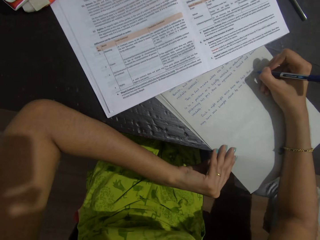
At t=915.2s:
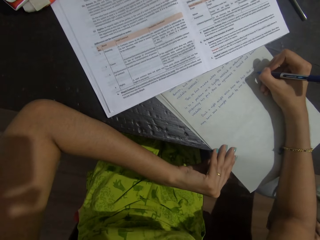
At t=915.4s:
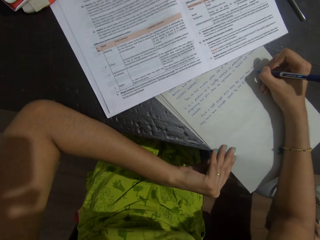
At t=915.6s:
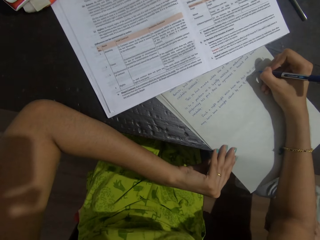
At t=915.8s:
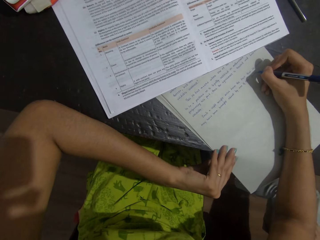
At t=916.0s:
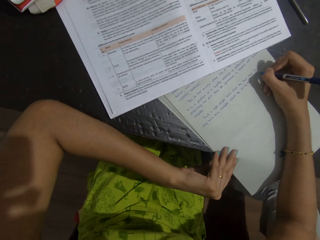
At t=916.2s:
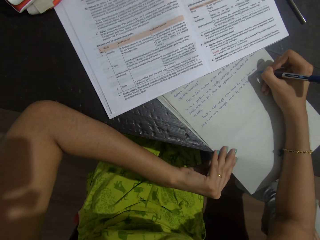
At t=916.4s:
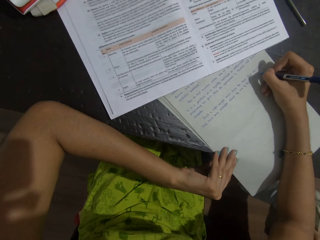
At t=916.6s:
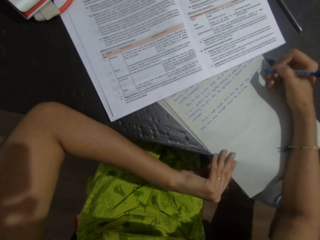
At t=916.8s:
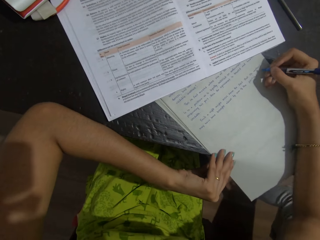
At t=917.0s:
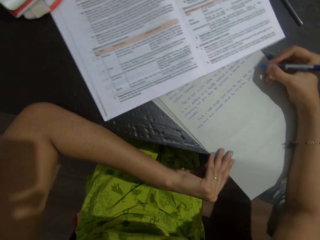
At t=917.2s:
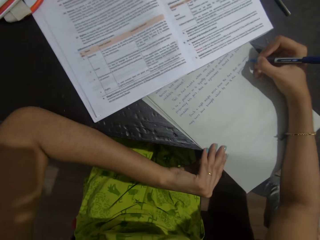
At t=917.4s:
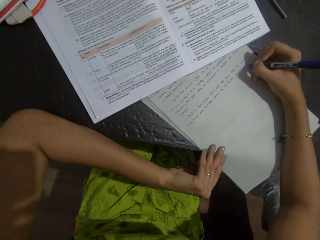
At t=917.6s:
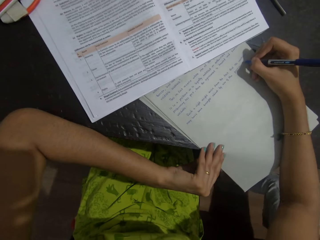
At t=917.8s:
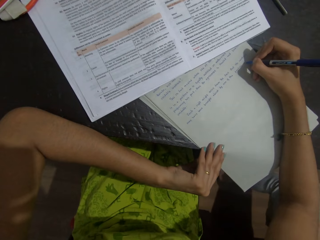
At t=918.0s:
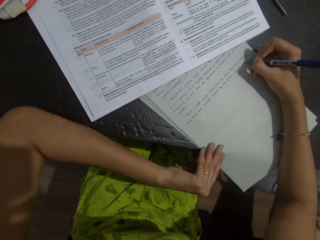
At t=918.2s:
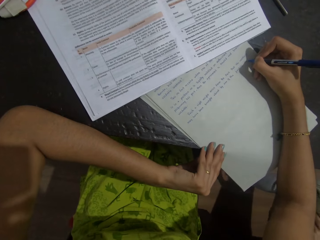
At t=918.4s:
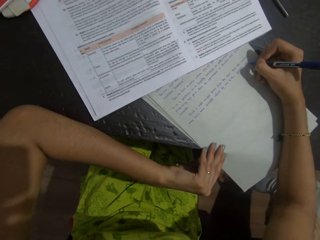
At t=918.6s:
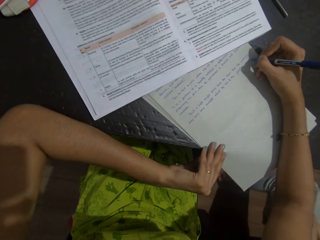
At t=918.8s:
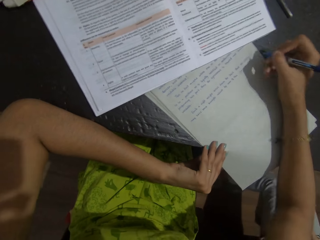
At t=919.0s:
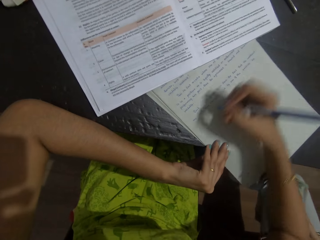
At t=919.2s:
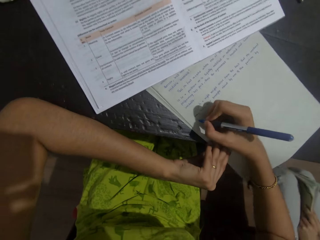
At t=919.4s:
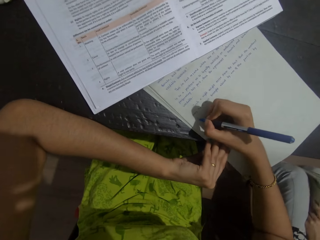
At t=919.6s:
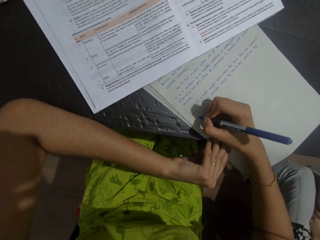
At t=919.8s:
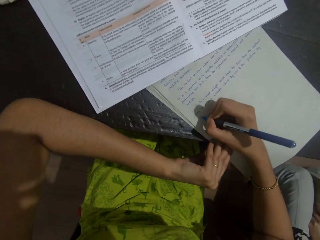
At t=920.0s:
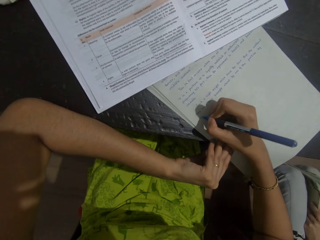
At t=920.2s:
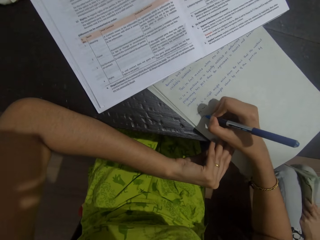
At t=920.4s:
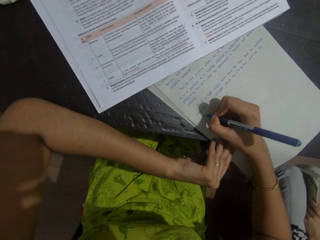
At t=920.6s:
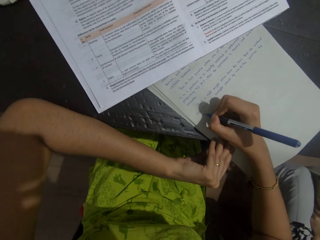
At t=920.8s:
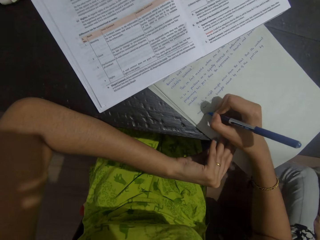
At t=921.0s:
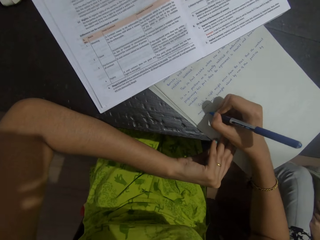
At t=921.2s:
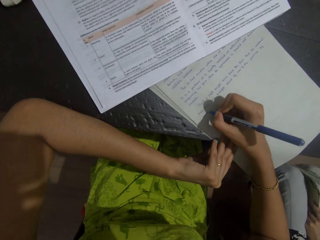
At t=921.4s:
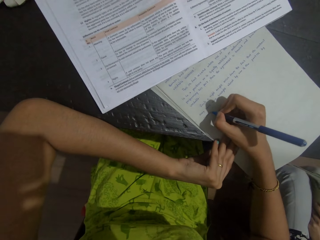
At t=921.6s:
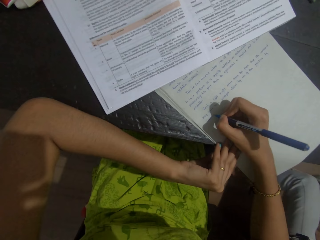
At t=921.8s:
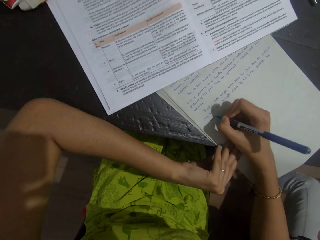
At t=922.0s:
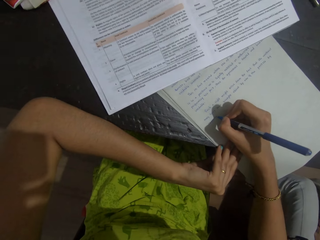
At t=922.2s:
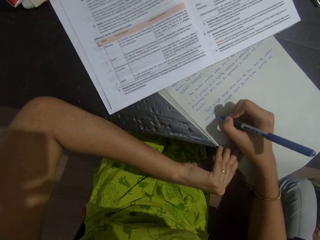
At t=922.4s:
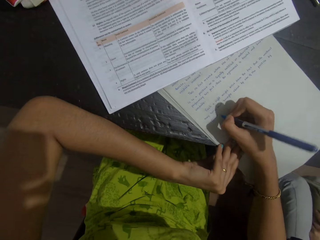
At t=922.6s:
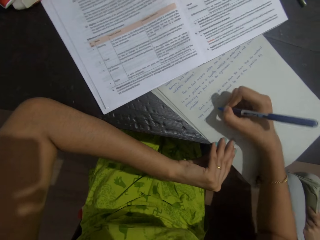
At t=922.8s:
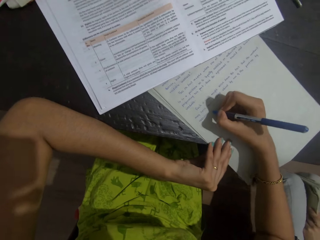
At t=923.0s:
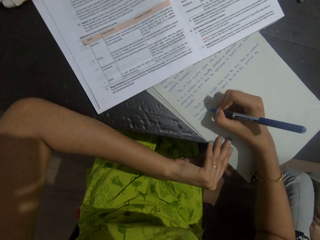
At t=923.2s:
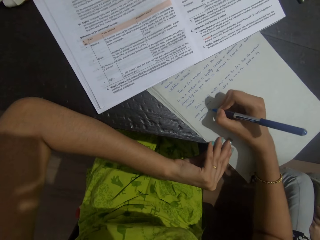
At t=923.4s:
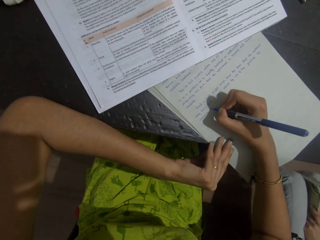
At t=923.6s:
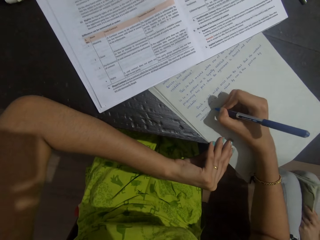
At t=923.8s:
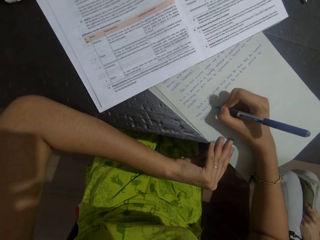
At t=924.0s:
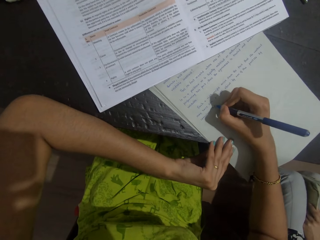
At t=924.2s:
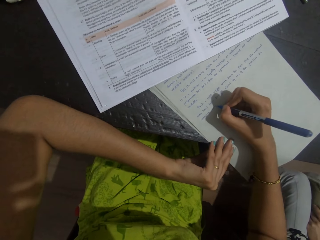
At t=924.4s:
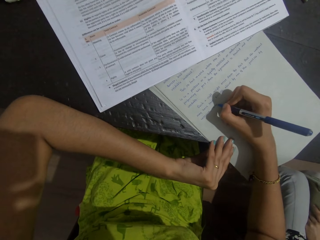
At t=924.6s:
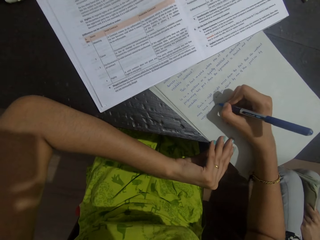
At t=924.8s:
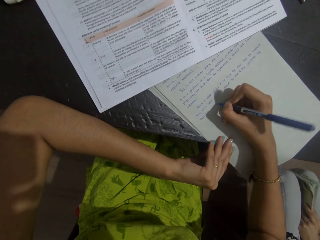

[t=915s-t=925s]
The camera wearer writes on the sheet of paper with a pen. They write on the sheet of paper with the pen again. A person talks with the camera wearer.

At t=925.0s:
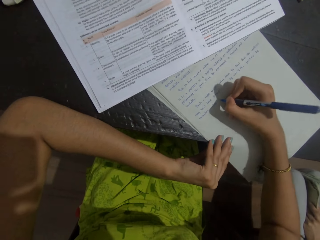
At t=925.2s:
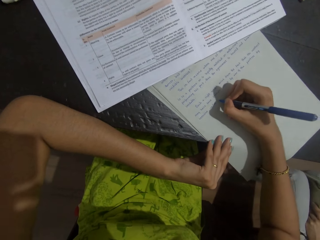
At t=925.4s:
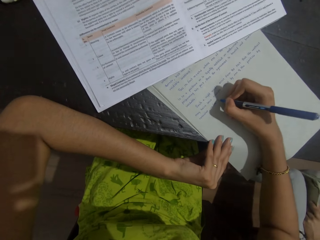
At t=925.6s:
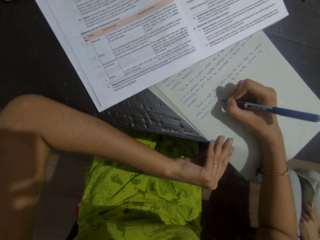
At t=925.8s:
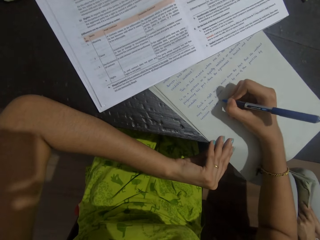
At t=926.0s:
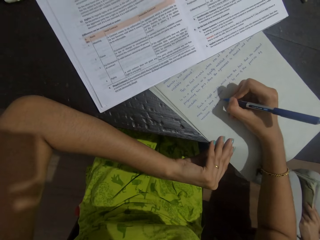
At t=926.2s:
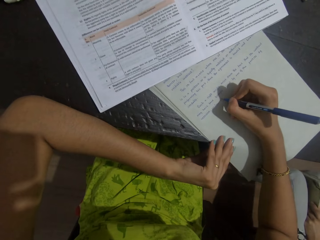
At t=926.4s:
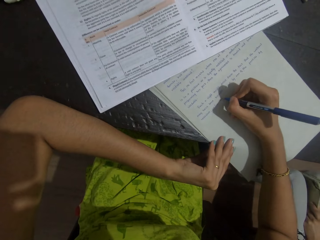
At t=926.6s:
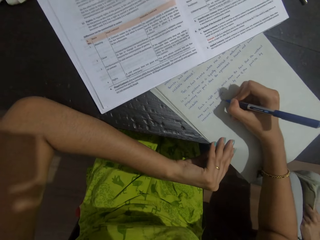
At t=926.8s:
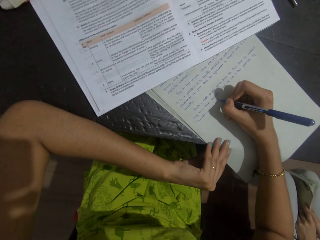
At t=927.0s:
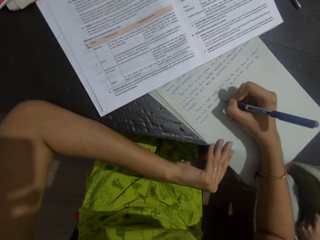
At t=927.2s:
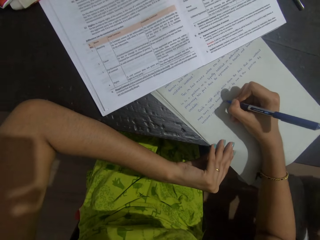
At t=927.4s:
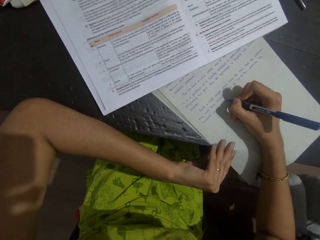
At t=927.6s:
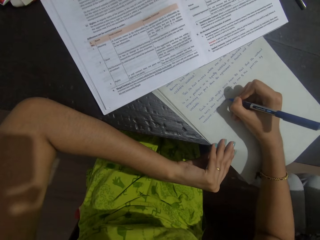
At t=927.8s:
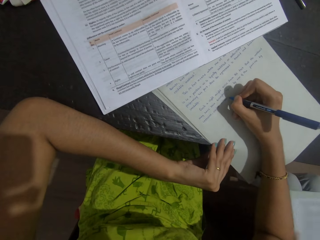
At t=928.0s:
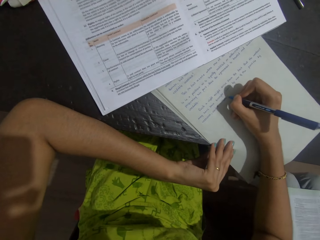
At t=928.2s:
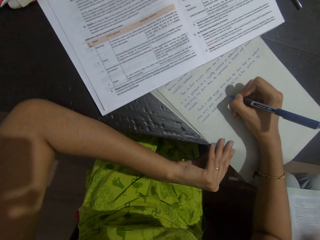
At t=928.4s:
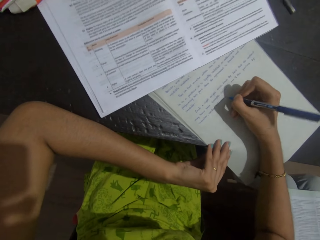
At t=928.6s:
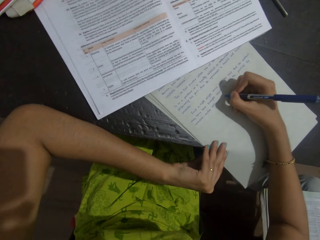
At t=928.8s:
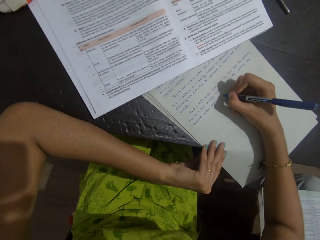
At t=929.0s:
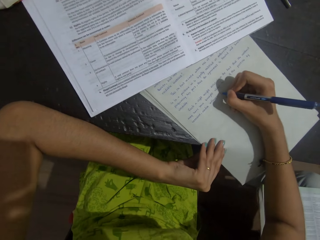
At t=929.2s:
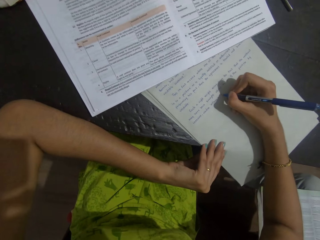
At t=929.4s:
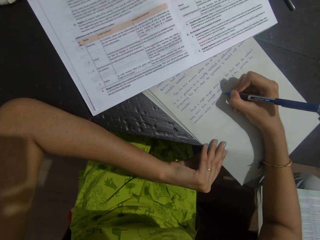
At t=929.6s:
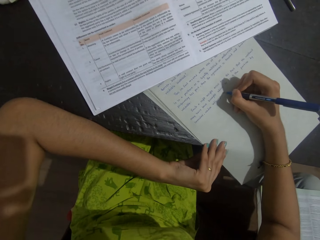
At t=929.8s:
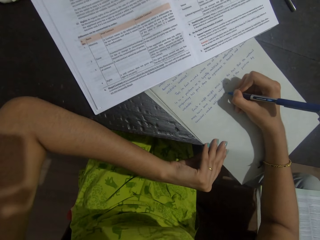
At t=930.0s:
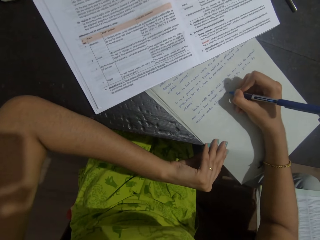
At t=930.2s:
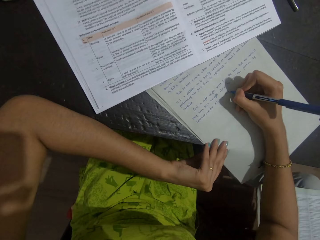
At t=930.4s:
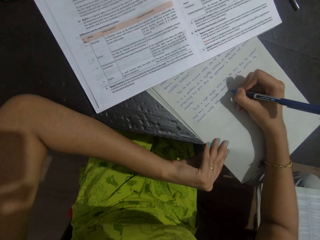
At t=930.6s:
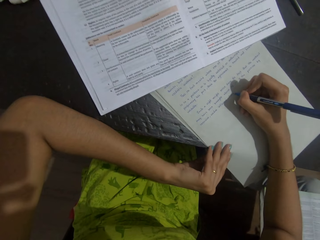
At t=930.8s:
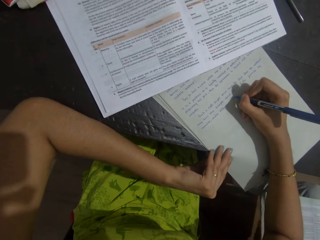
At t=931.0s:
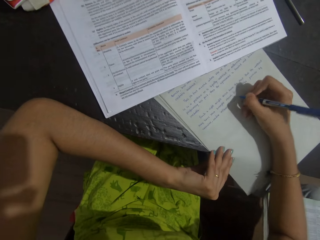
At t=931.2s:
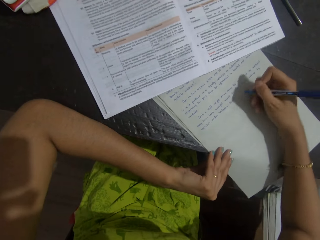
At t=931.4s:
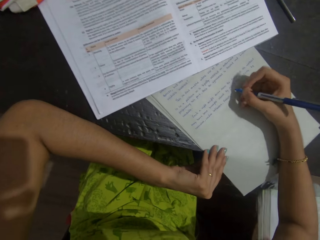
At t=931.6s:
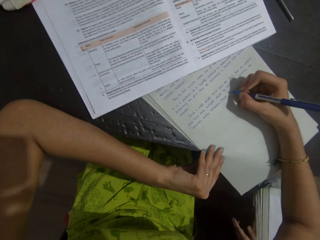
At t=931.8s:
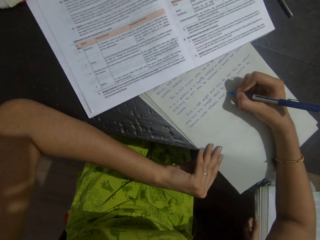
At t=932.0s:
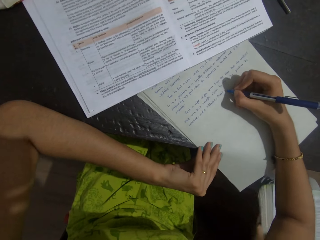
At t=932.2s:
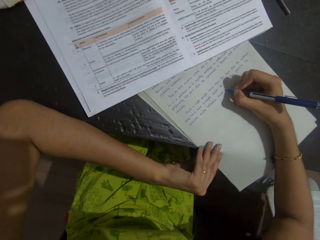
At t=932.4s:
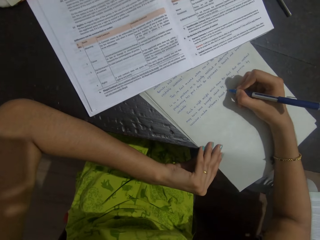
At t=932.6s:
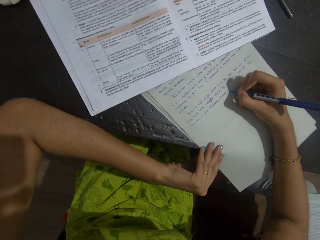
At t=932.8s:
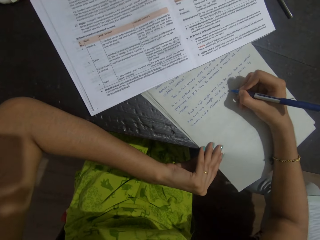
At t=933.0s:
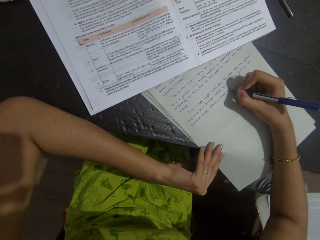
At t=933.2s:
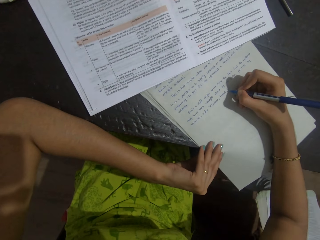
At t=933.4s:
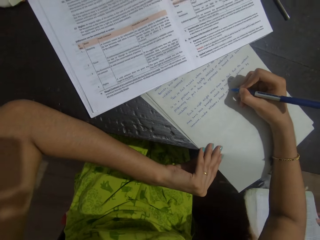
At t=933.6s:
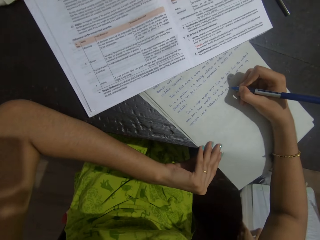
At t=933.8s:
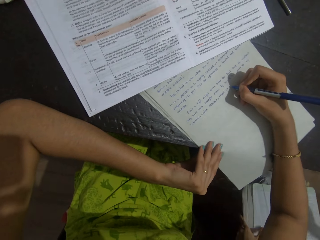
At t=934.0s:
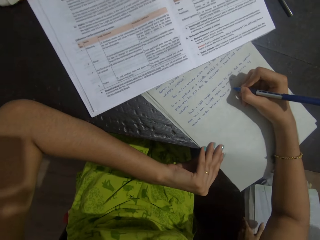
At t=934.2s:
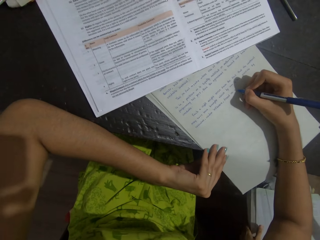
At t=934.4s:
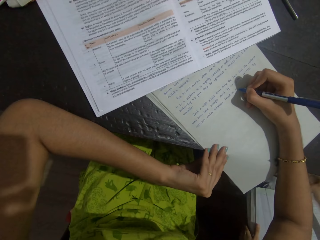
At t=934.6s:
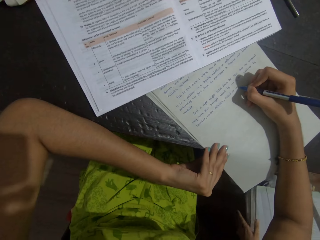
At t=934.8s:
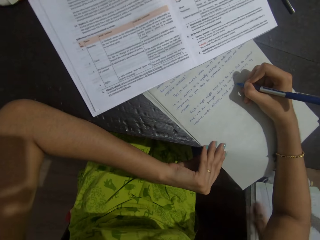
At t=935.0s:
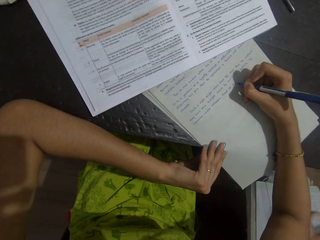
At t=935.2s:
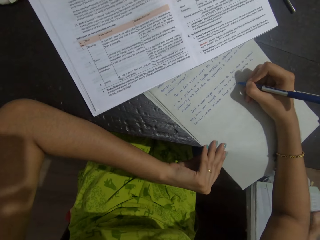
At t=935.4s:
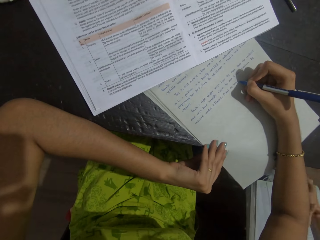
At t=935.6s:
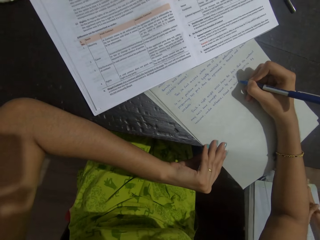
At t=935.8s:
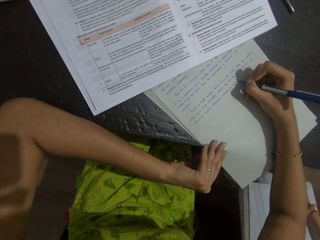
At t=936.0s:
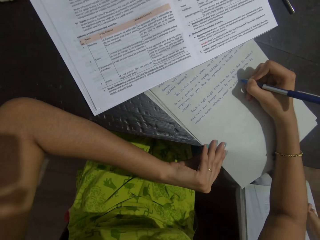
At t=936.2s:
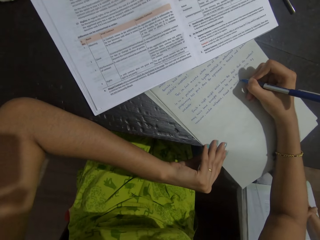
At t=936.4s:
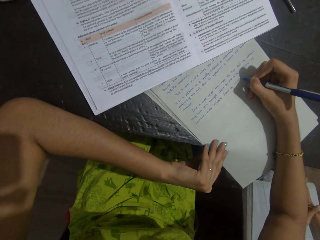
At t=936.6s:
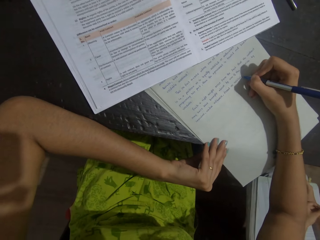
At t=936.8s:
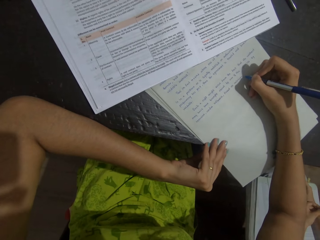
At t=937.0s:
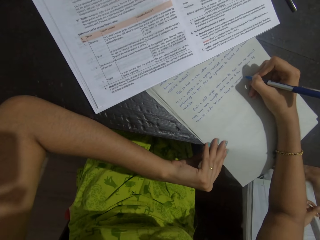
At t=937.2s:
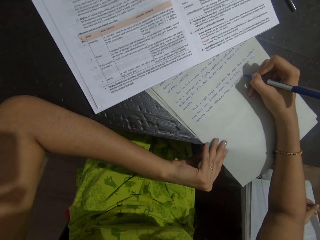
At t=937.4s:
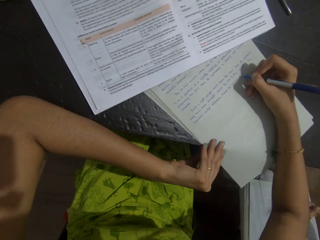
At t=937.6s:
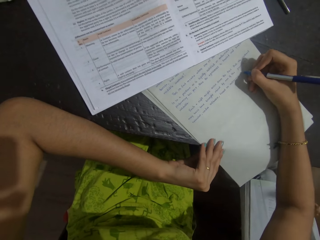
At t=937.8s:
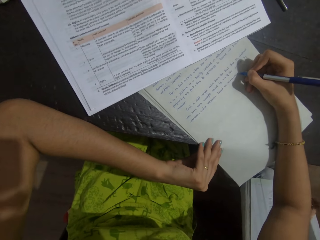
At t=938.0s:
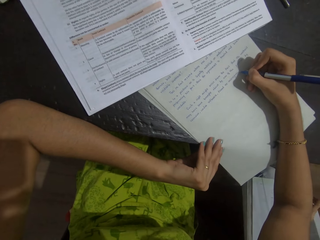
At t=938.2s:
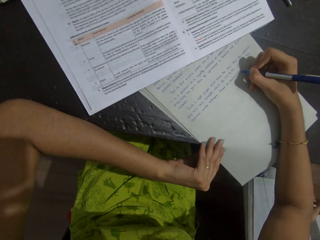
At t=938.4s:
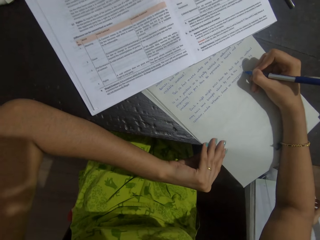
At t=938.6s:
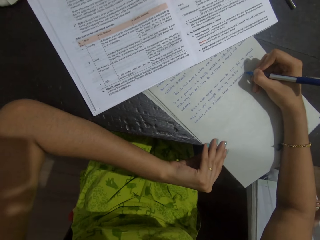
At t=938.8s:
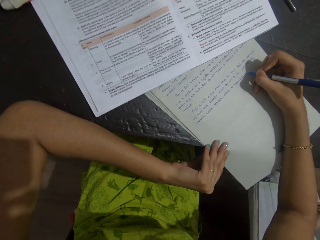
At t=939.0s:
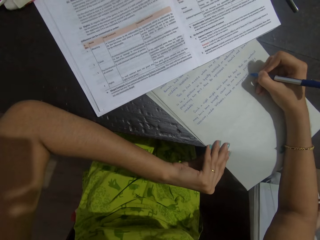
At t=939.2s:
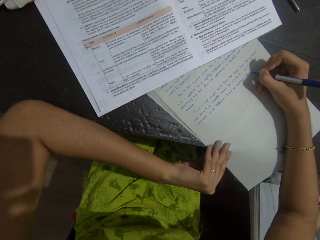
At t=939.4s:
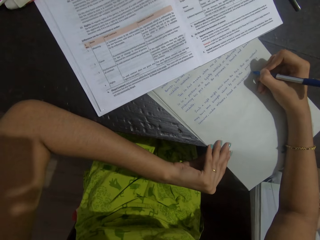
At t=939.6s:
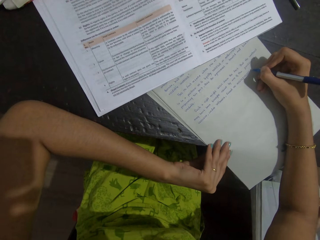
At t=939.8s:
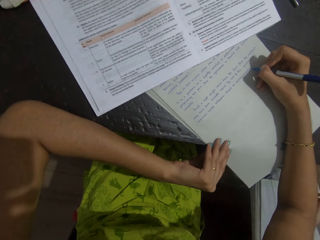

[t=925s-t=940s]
The camera wearer writes on the sheet of paper with a pen. They write on the sheet of paper with the pen again. A person talks with the camera wearer. The camera wearer writes on the sheet of paper with the pen. The person moves a book and talks with the camera wearer. The camera wearer writes on the sheet of paper with the pen.
